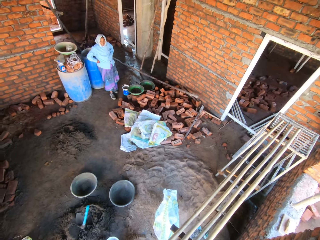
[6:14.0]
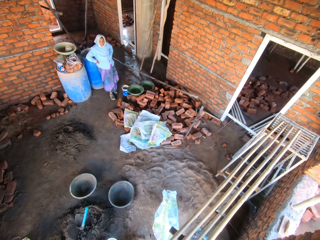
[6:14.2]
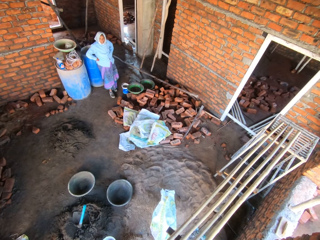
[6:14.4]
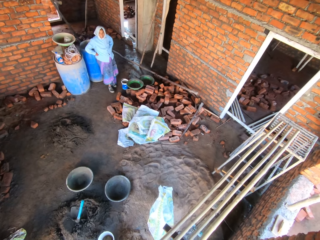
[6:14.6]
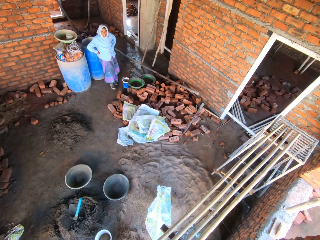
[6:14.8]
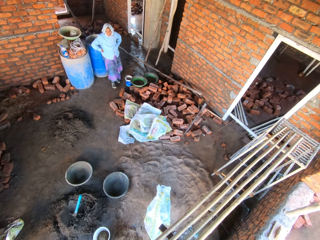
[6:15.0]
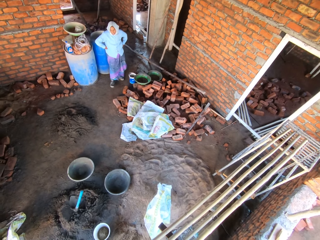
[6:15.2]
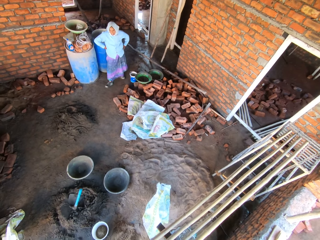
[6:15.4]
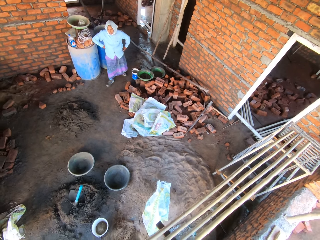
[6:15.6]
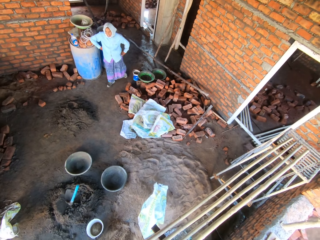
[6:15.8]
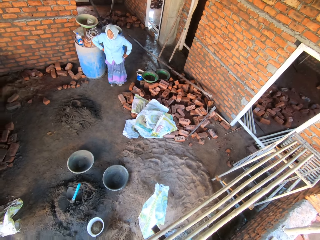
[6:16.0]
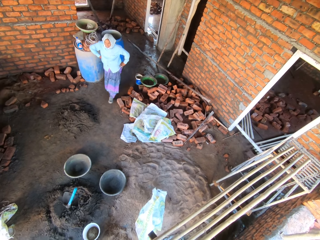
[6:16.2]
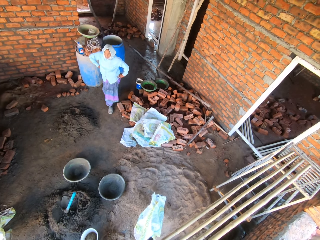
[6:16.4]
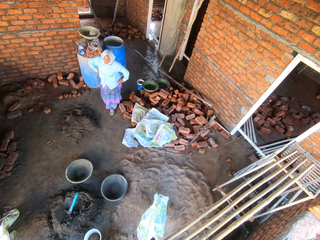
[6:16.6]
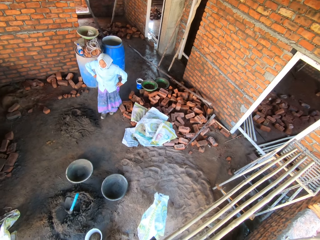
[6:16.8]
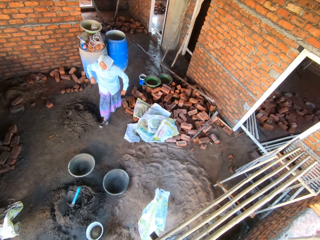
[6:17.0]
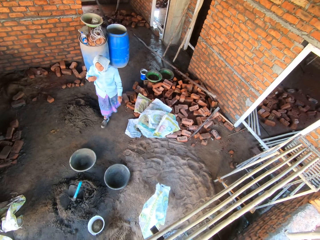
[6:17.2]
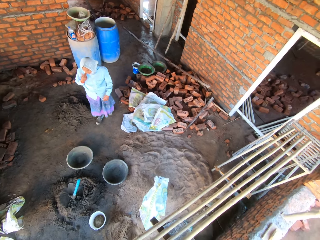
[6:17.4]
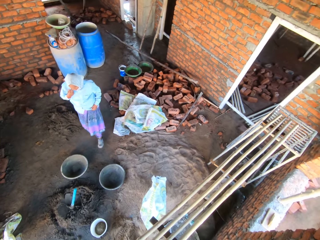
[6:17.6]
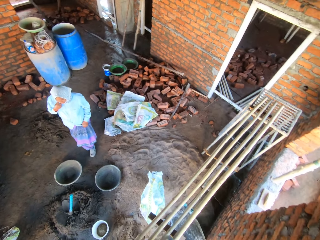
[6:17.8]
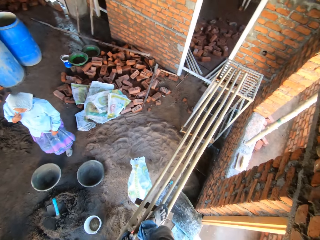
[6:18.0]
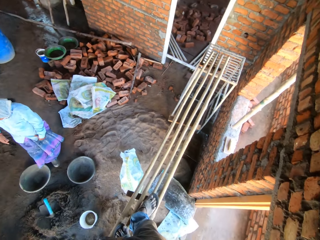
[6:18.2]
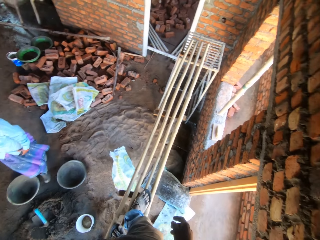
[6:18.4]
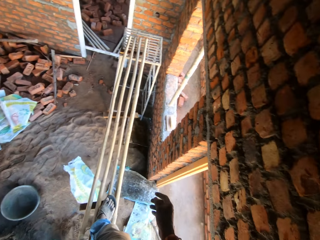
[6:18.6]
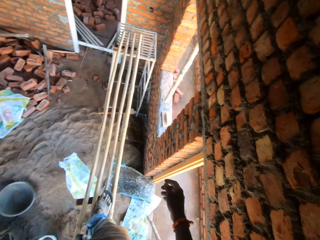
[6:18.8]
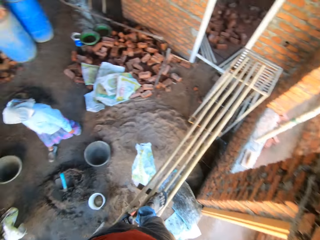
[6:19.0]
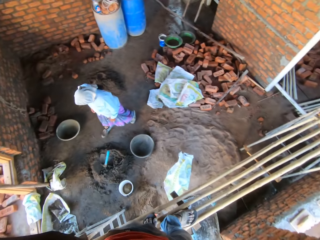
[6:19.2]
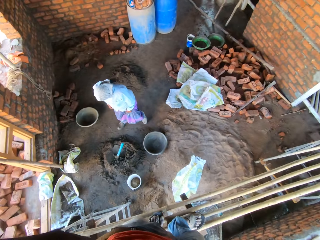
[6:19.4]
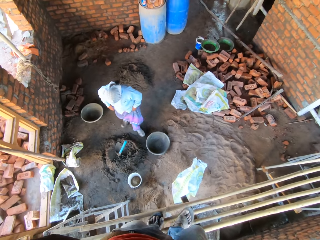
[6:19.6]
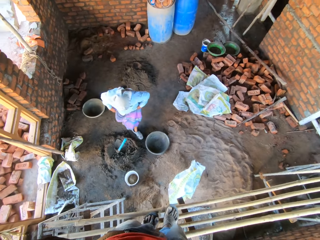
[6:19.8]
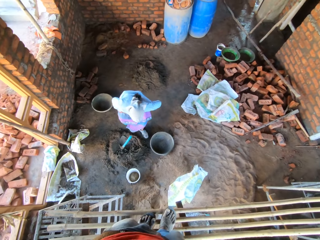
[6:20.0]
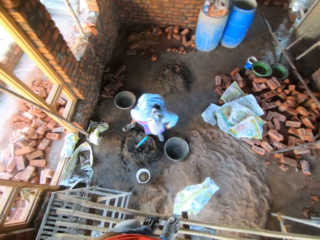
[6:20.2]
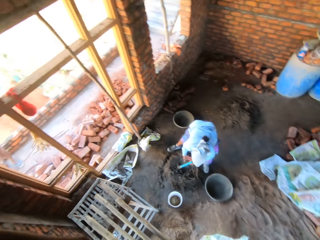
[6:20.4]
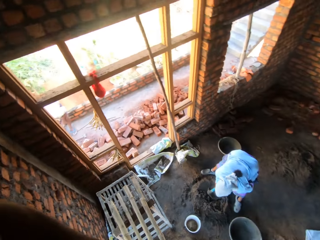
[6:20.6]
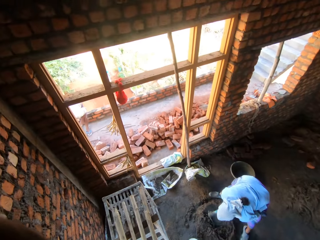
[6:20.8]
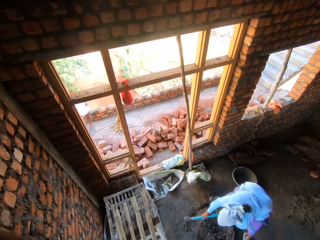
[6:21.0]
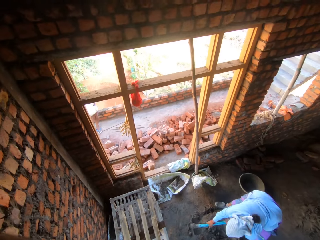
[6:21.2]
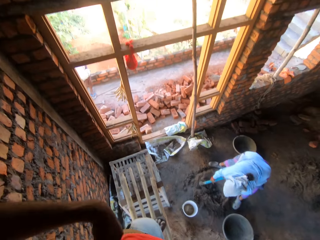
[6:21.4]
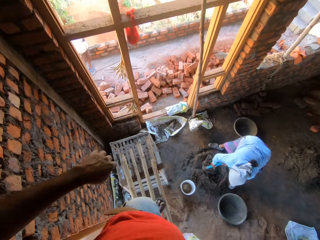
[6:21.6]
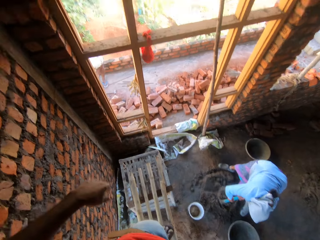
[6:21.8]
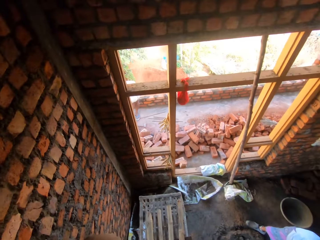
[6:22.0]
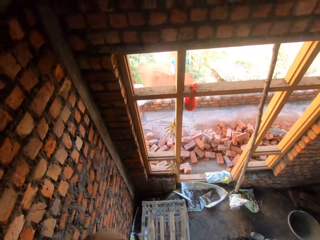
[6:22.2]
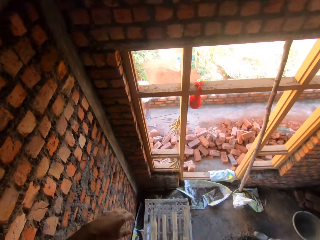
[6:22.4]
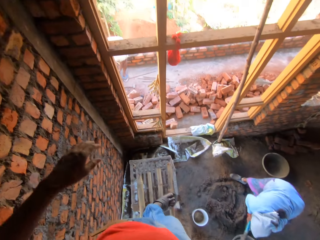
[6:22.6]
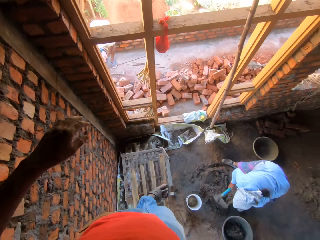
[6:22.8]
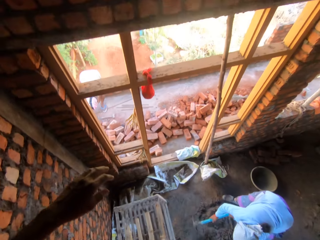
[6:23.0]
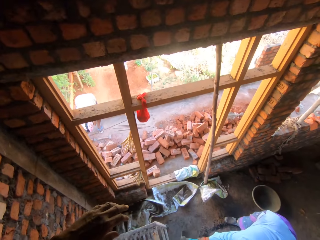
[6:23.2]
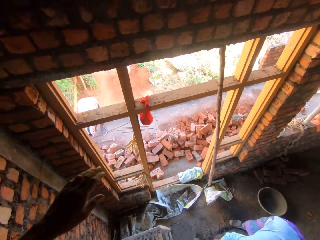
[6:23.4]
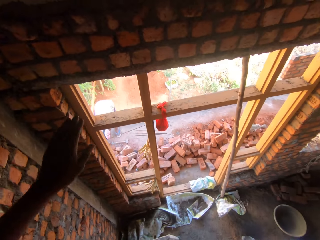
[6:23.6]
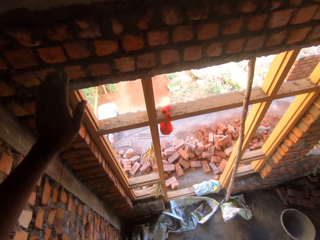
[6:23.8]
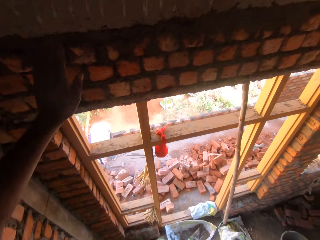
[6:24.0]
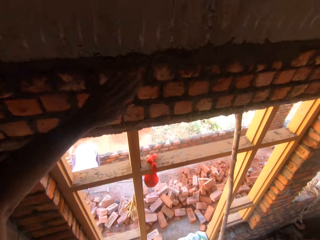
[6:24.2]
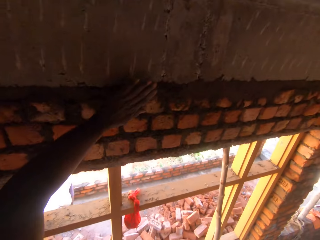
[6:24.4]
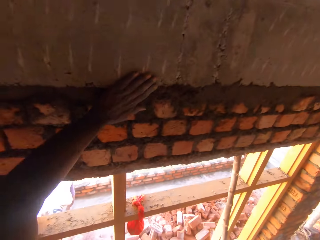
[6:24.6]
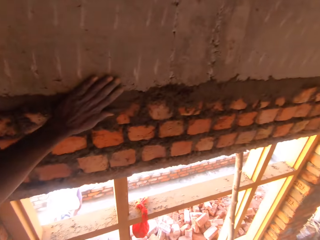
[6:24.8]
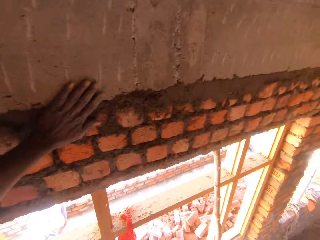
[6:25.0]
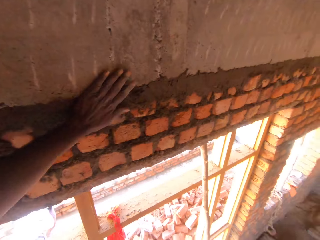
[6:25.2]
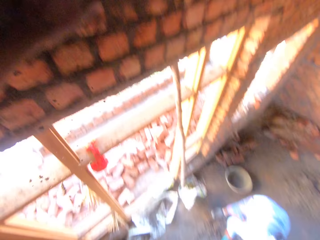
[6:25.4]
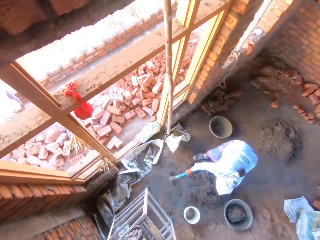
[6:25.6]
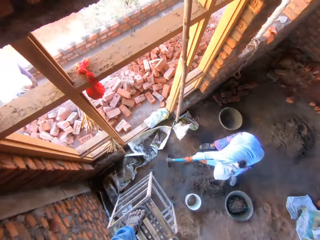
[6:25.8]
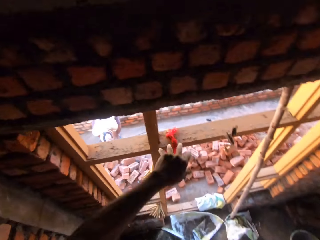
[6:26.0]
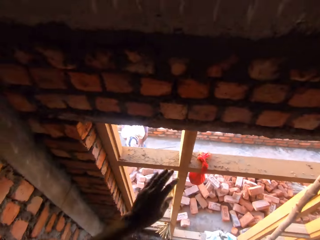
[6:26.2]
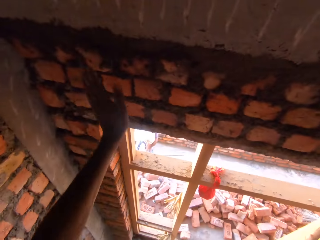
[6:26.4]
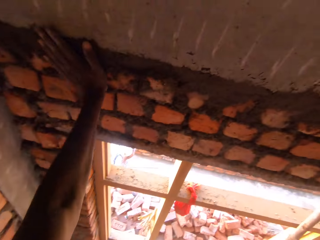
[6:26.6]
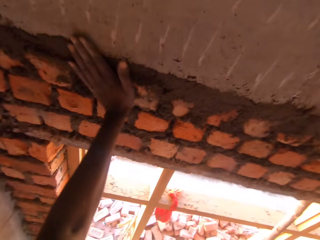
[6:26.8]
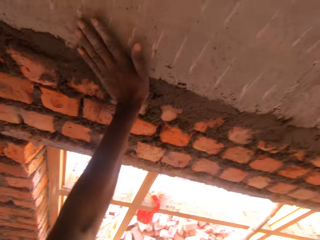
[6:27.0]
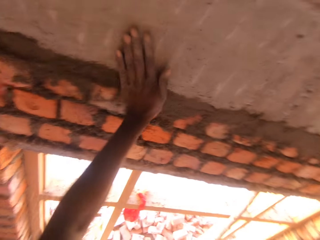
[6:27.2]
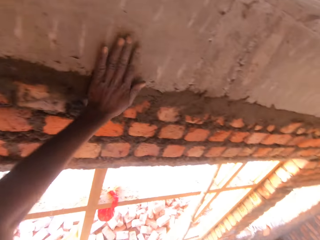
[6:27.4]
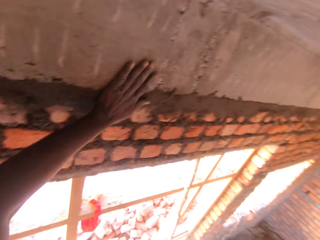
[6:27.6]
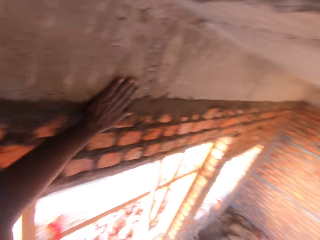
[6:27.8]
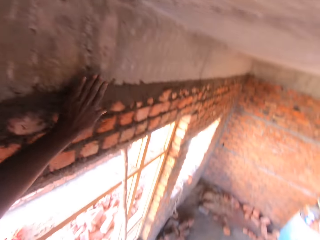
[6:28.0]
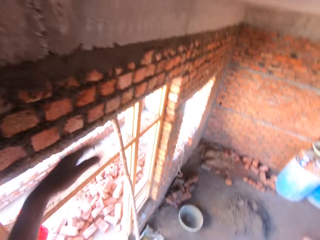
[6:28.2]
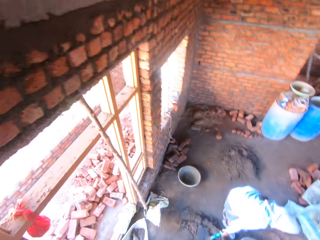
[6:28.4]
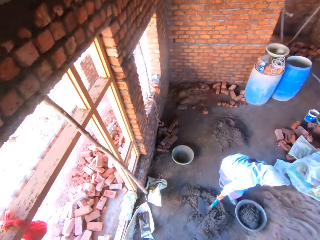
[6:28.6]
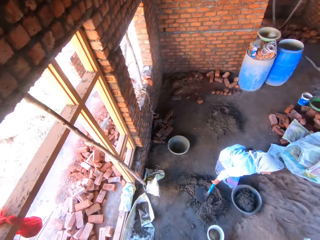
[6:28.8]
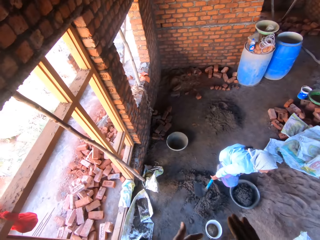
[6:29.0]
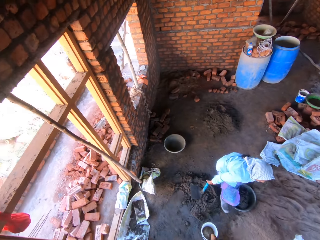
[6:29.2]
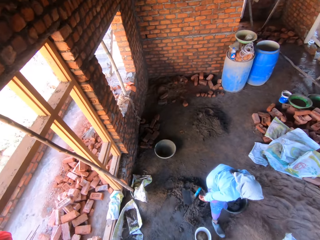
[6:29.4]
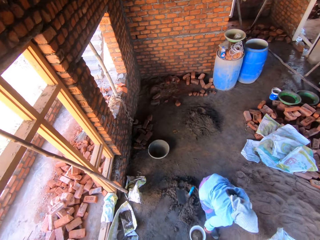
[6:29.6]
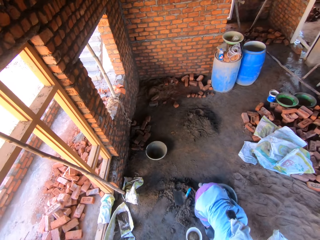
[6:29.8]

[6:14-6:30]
A woman holds a hoe on the ground with her hands. The woman packs mortar paste from the ground with the hoe in her hands. The camera wearer wipes a wall with the hand. He touches the brick wall with his left hand.

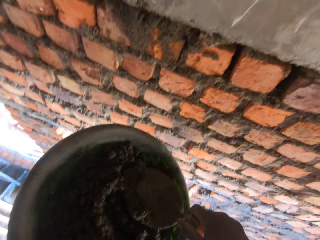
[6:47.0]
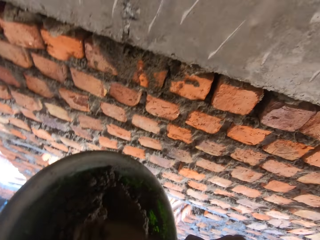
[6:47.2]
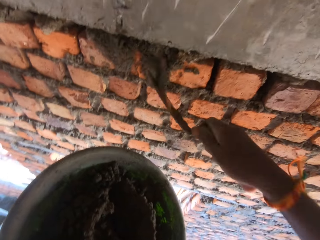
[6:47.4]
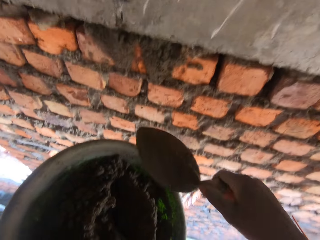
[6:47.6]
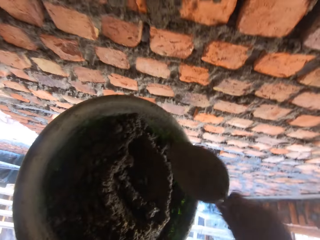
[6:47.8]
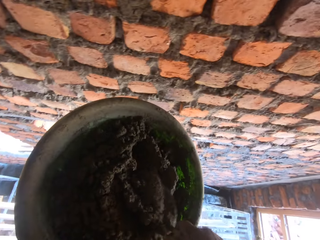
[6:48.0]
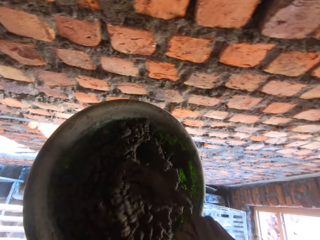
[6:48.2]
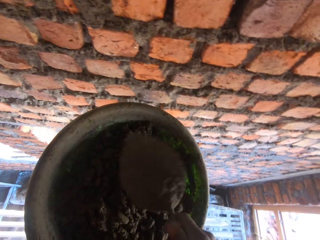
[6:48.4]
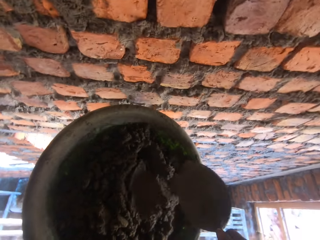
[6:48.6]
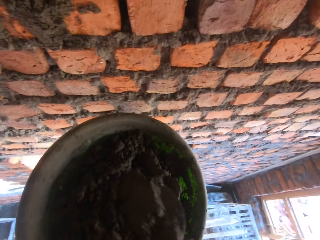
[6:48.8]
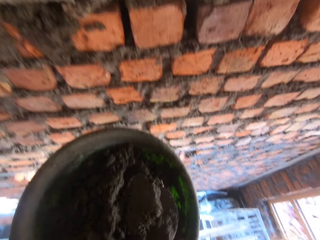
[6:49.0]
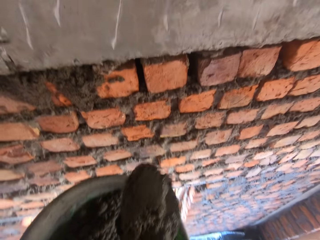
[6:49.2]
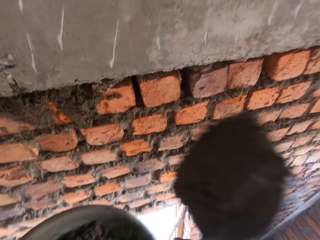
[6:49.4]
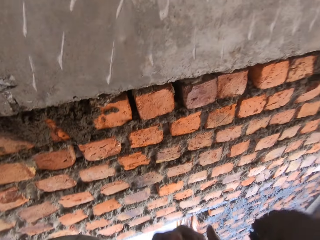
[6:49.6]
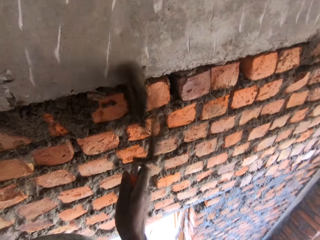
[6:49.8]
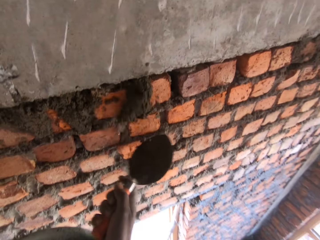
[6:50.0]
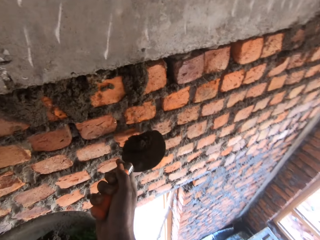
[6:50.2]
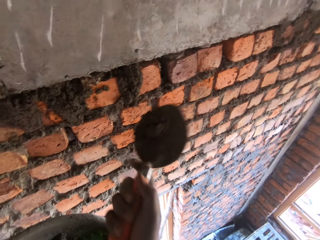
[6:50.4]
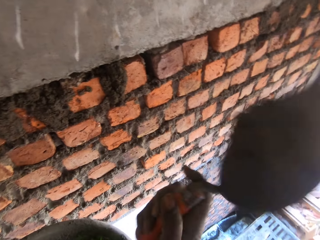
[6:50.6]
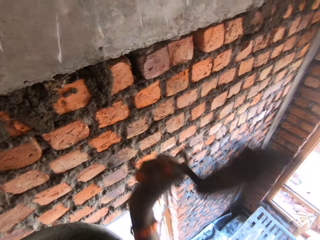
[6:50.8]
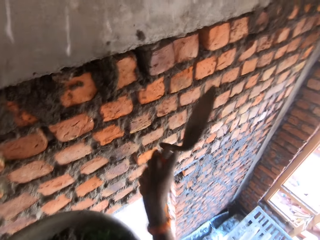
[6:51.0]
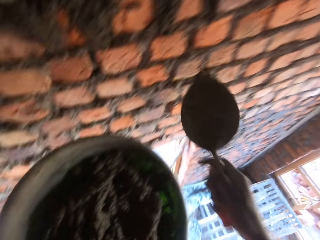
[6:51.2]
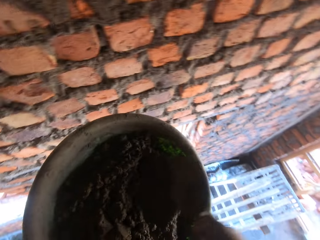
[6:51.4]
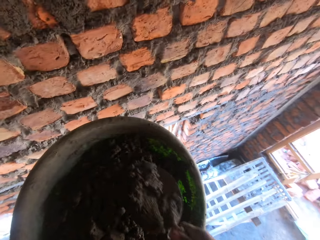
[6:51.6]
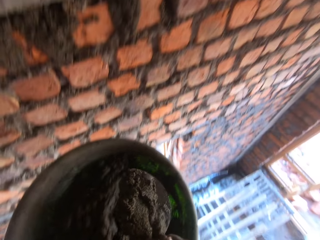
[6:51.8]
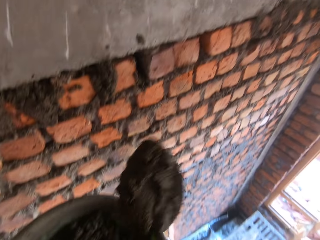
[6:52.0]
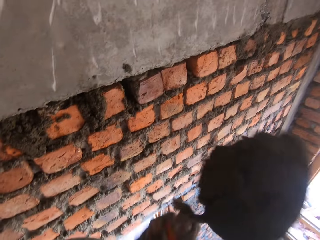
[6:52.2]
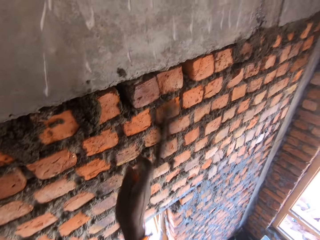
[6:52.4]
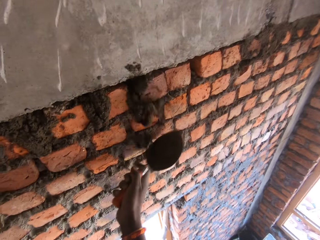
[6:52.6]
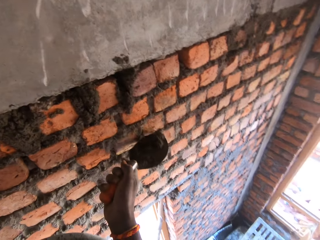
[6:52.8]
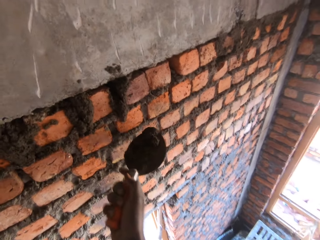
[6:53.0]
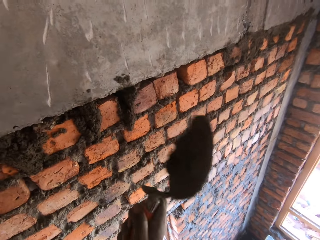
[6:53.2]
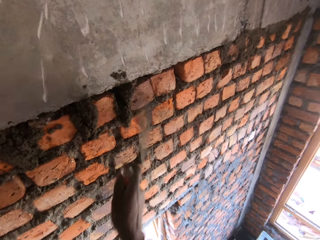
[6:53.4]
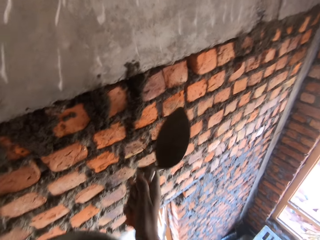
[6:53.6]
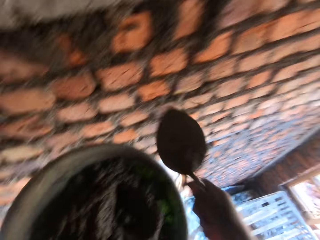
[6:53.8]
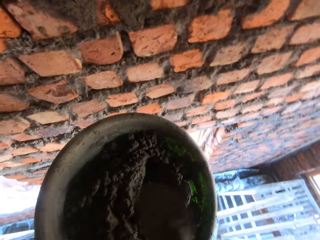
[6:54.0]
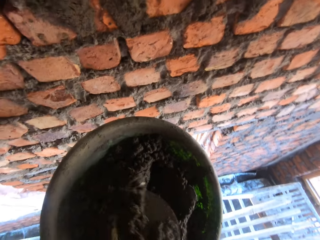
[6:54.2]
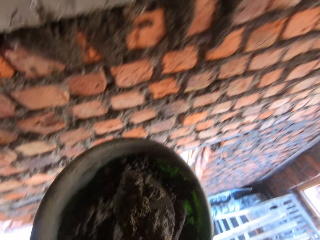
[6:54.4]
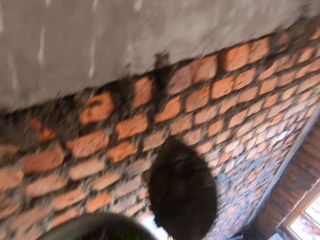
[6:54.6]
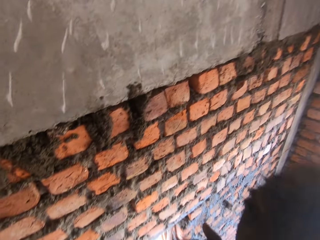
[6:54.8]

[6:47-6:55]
The camera wearer packs mortar paste from the pan with the hand trowel in his right hand. He plasters the brick wall with the mortar paste in the hand trowel in his right hand. He mixes the mortar paste in the pan with the hand trowel in his right hand. He packs the mortar paste from the pan with the hand trowel in his right hand. He plasters the brick wall with the mortar paste in the hand trowel in his right hand. He packs the mortar paste from the pan with the hand trowel in his right hand. He plasters the brick wall with the mortar paste in the hand trowel in his right hand. He packs the mortar paste from the pan with the hand trowel in his right hand.
